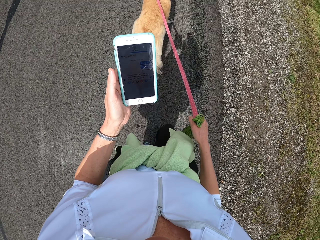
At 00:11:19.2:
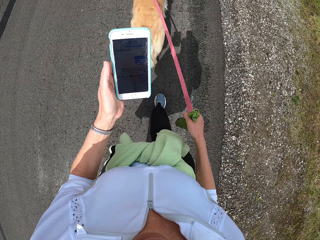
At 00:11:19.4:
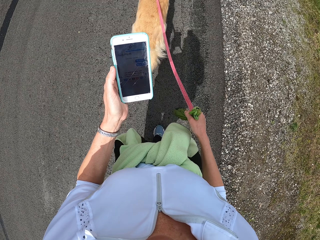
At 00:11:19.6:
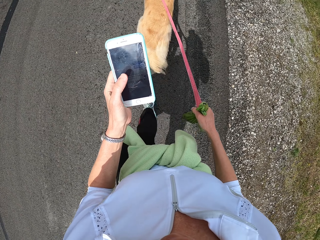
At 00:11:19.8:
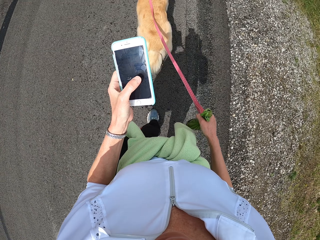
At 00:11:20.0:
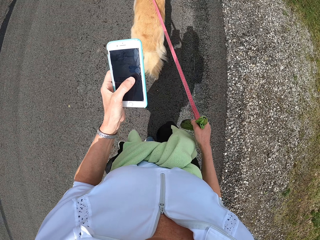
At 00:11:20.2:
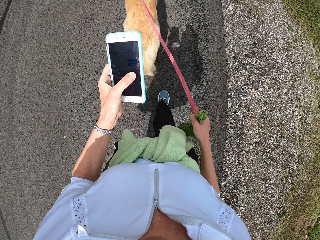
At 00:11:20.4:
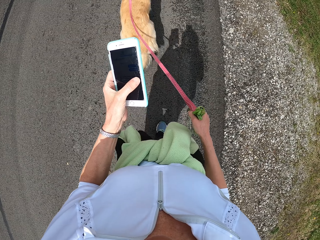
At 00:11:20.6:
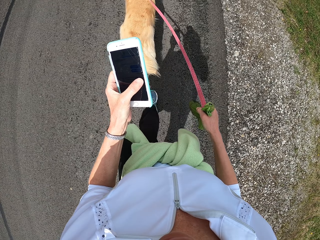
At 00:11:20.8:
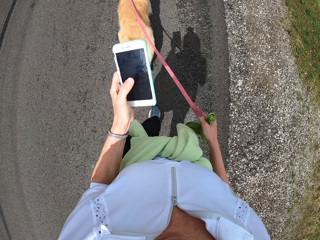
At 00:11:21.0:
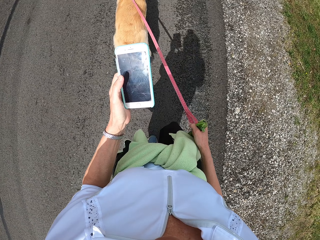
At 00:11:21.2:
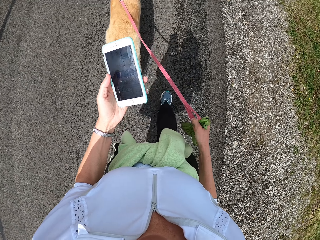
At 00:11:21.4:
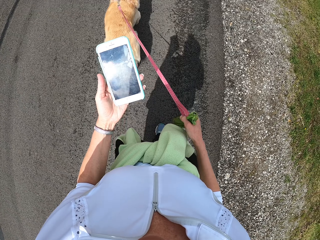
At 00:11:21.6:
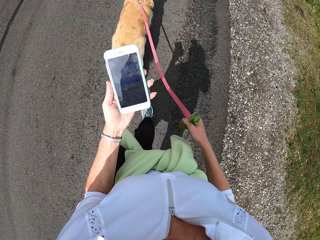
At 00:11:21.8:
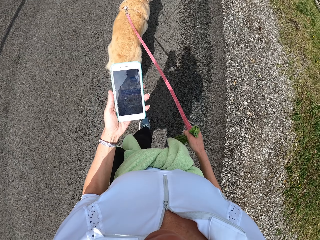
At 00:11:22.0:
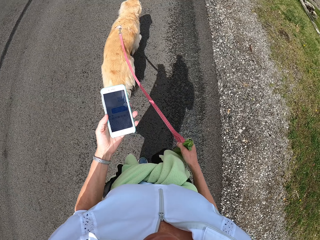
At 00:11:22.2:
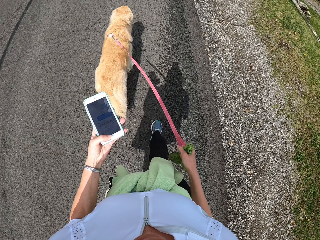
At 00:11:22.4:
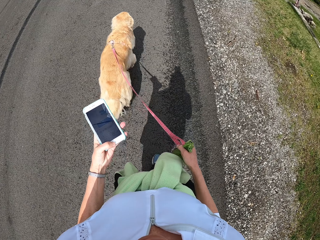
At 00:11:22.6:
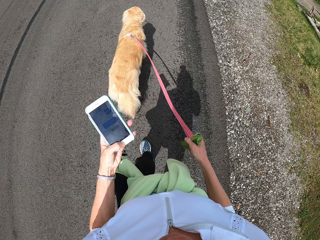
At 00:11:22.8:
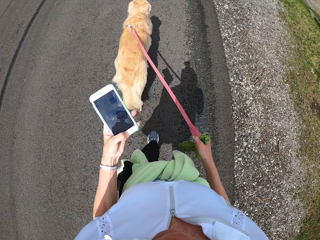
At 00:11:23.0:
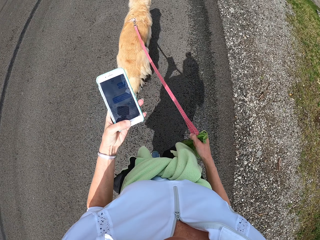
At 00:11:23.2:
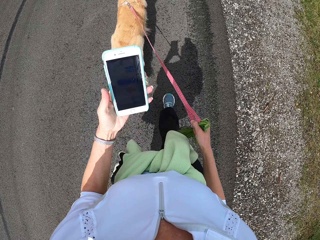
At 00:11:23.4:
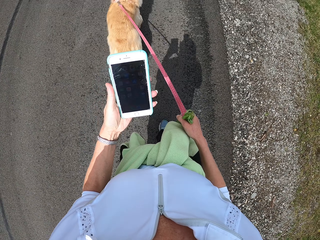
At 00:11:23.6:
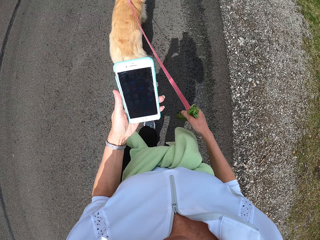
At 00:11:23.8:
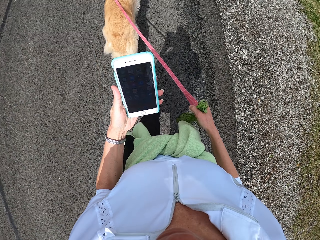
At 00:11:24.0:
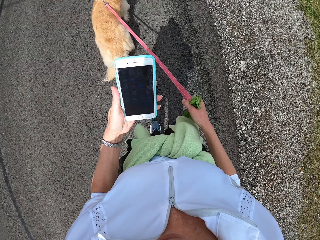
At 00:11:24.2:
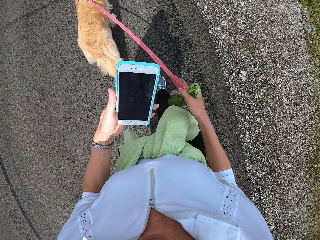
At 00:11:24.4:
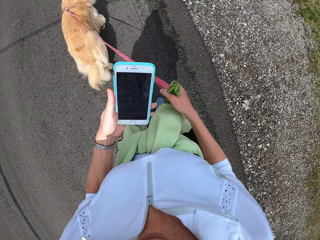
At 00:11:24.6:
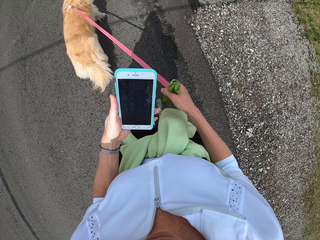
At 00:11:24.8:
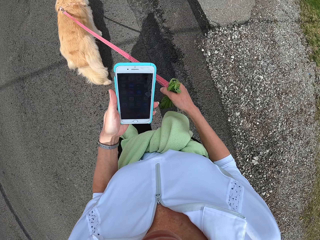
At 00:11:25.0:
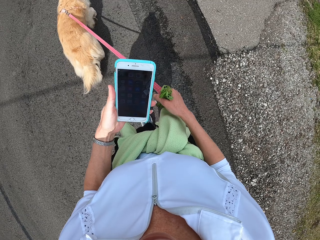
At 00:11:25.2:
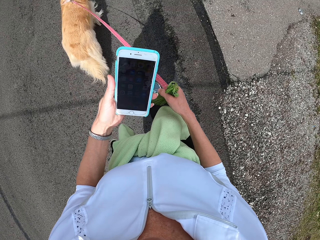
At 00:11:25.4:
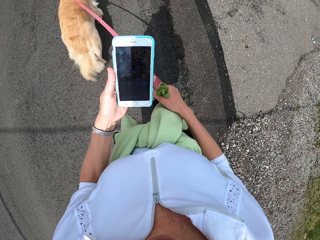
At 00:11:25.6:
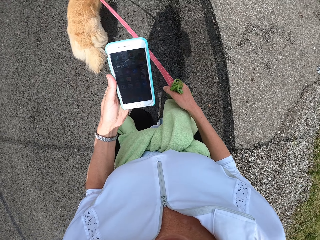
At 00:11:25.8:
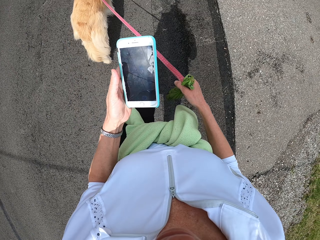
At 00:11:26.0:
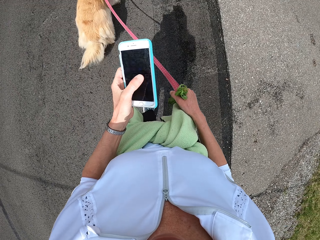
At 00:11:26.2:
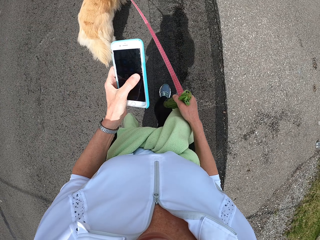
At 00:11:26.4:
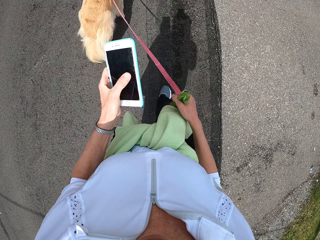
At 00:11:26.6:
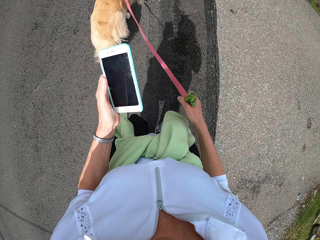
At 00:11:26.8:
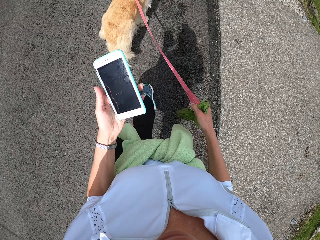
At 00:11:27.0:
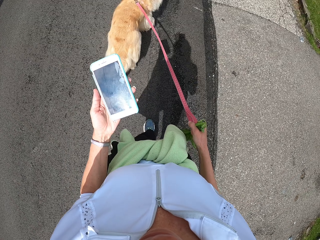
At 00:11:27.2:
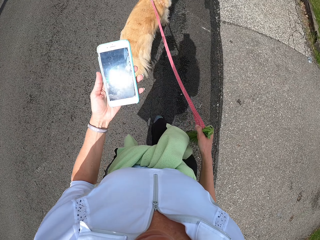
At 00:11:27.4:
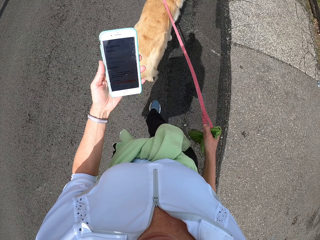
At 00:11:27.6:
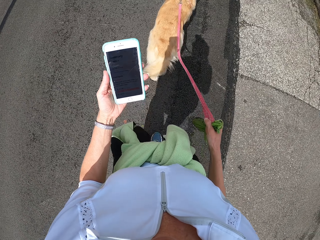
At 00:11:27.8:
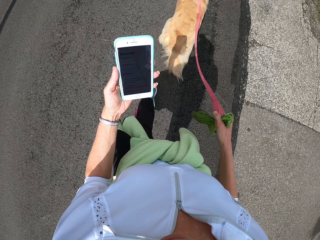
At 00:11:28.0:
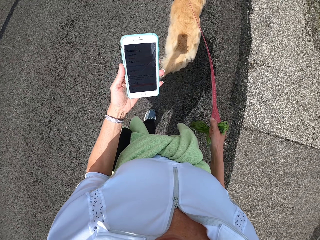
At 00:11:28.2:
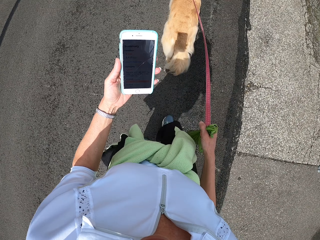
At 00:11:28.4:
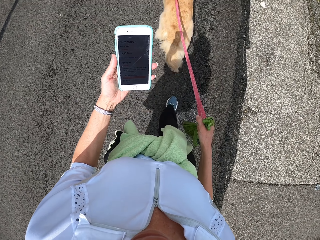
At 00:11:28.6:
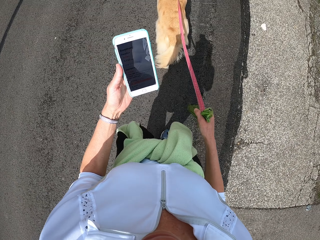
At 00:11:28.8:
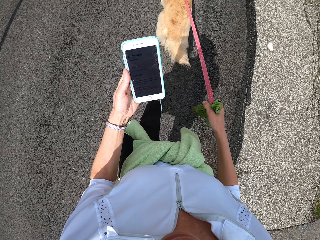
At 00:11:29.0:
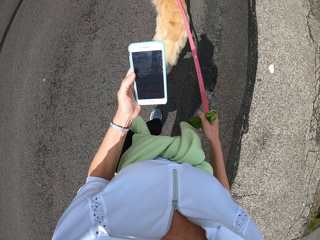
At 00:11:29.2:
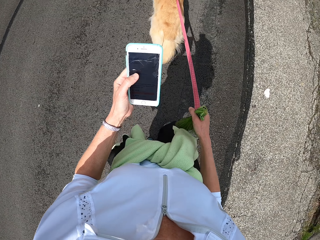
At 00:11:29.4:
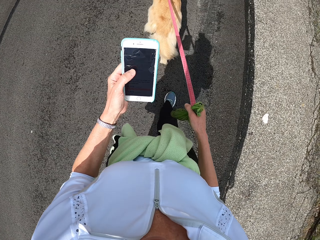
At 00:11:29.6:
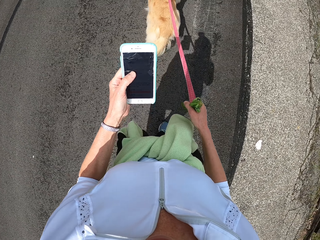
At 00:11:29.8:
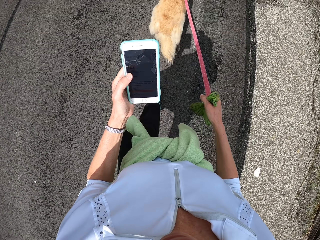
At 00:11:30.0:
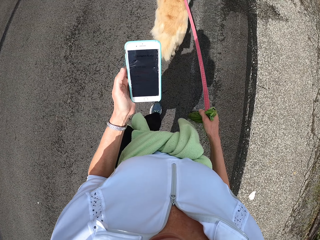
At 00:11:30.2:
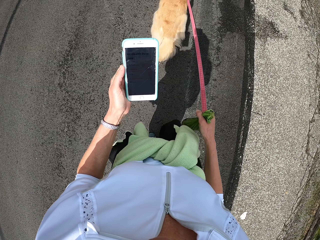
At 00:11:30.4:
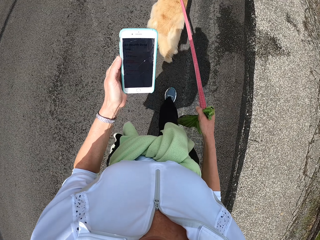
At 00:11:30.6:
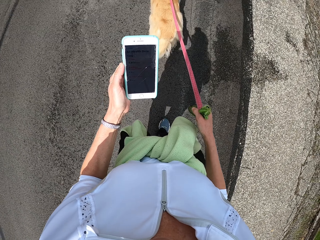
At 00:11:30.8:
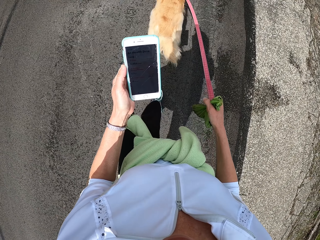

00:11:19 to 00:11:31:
The camera wearer taps on the phone.

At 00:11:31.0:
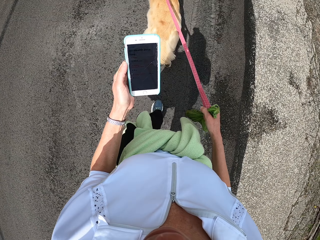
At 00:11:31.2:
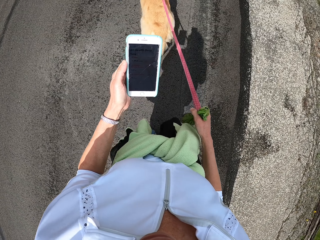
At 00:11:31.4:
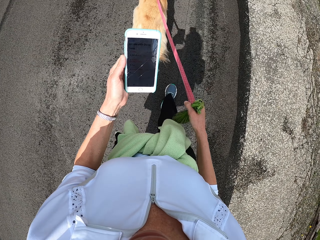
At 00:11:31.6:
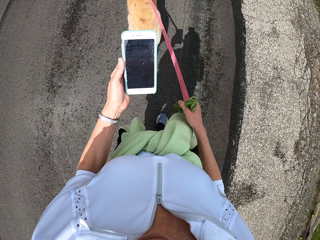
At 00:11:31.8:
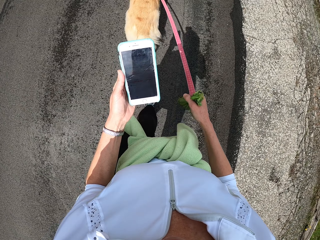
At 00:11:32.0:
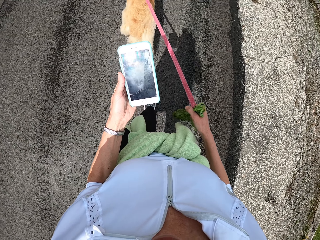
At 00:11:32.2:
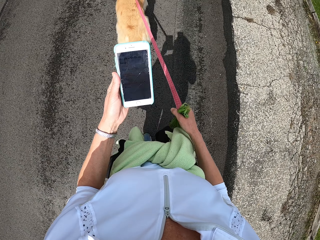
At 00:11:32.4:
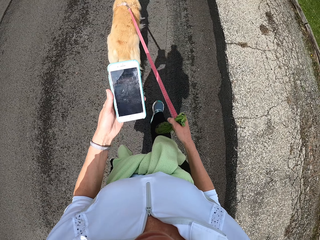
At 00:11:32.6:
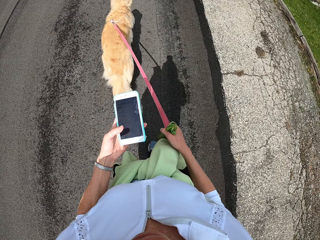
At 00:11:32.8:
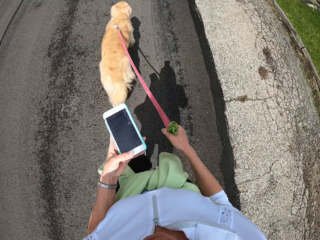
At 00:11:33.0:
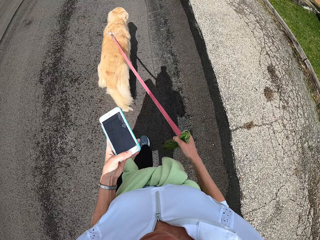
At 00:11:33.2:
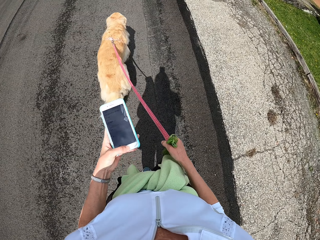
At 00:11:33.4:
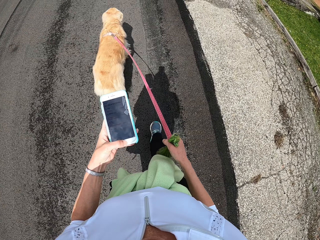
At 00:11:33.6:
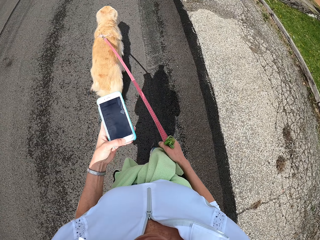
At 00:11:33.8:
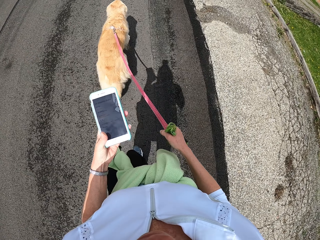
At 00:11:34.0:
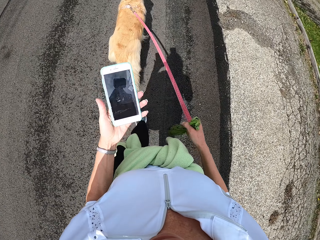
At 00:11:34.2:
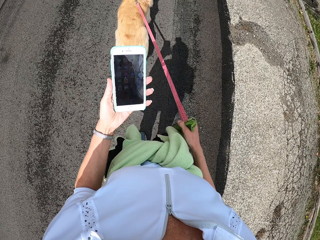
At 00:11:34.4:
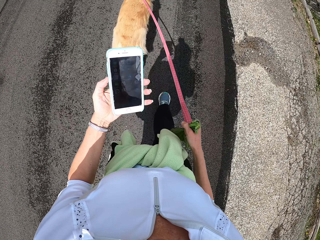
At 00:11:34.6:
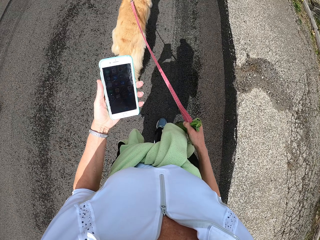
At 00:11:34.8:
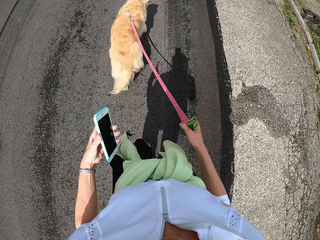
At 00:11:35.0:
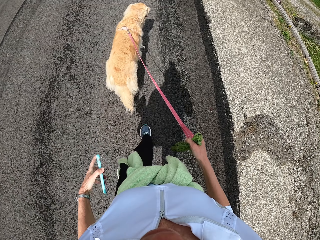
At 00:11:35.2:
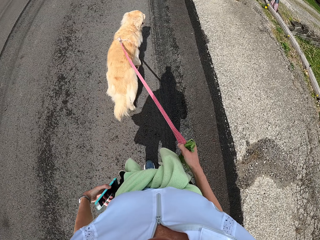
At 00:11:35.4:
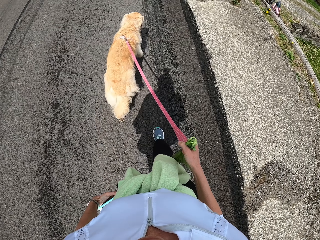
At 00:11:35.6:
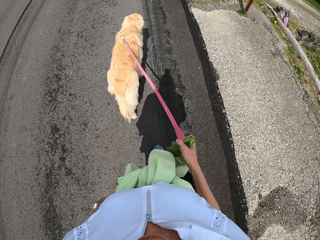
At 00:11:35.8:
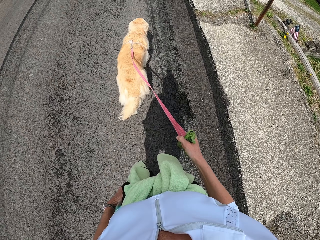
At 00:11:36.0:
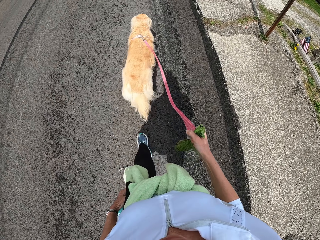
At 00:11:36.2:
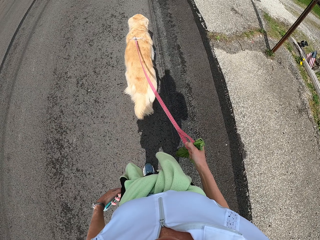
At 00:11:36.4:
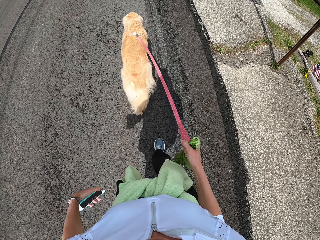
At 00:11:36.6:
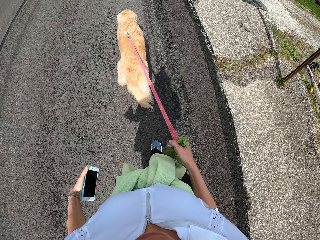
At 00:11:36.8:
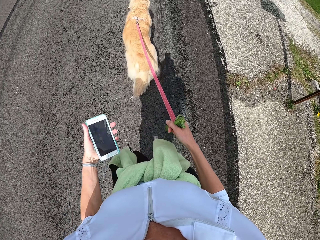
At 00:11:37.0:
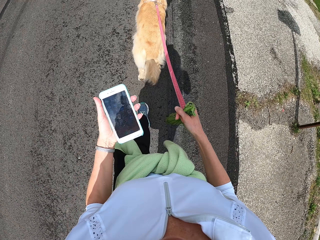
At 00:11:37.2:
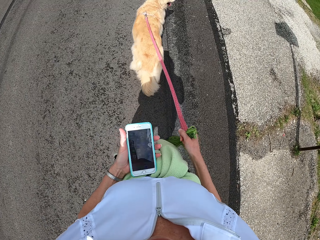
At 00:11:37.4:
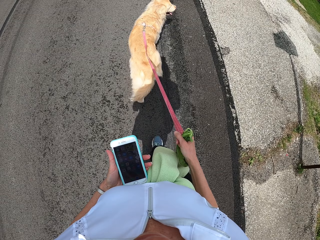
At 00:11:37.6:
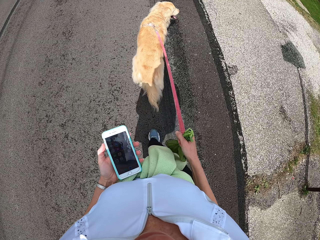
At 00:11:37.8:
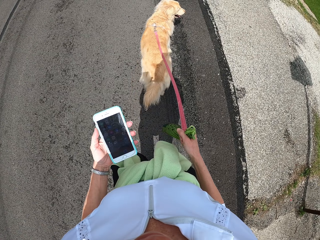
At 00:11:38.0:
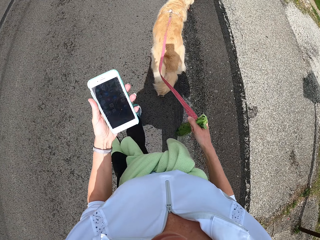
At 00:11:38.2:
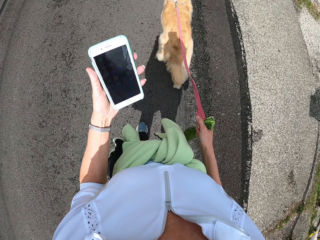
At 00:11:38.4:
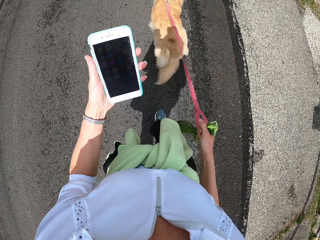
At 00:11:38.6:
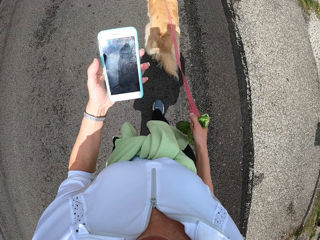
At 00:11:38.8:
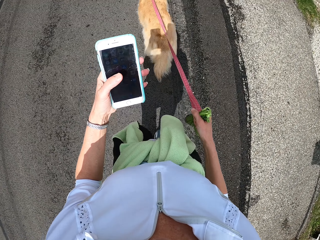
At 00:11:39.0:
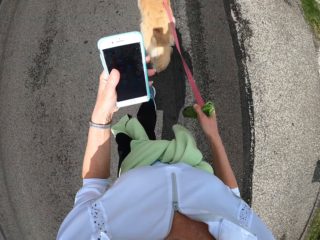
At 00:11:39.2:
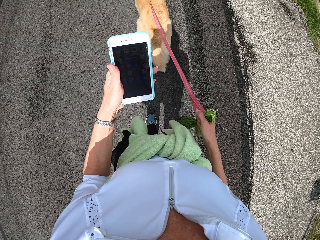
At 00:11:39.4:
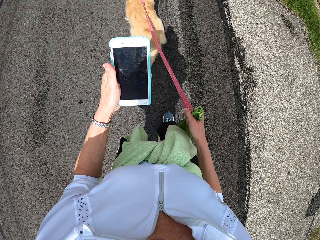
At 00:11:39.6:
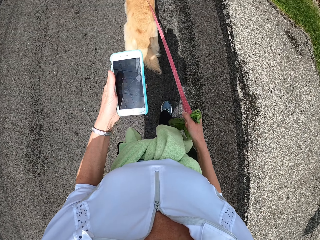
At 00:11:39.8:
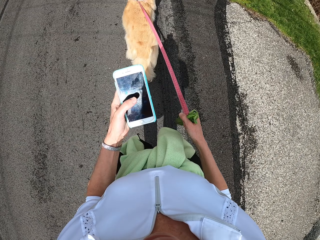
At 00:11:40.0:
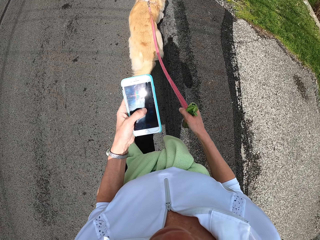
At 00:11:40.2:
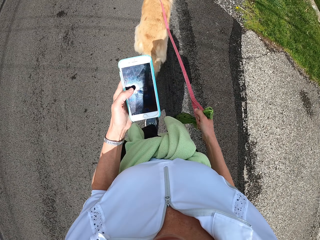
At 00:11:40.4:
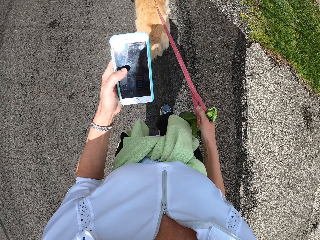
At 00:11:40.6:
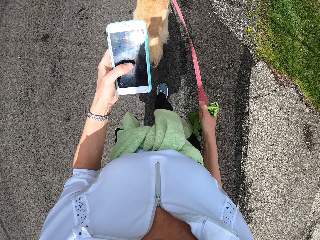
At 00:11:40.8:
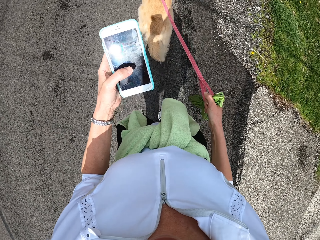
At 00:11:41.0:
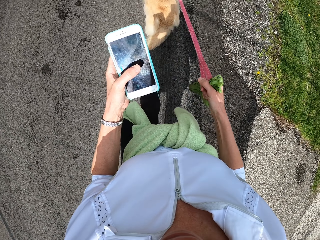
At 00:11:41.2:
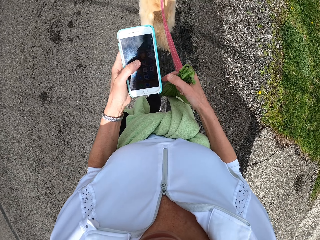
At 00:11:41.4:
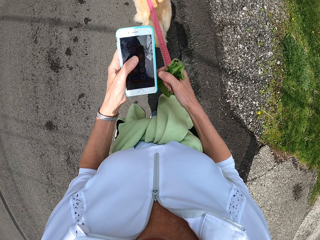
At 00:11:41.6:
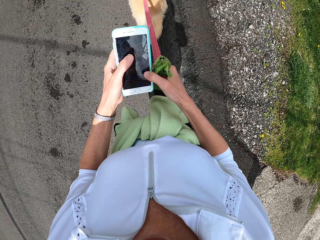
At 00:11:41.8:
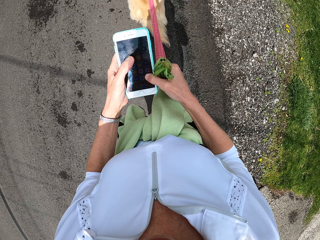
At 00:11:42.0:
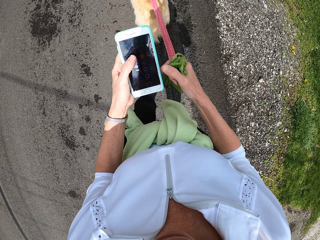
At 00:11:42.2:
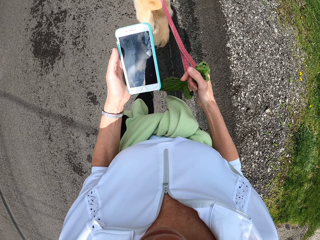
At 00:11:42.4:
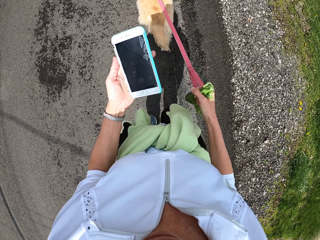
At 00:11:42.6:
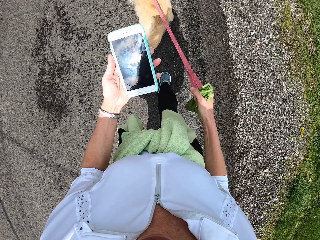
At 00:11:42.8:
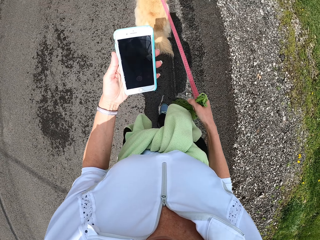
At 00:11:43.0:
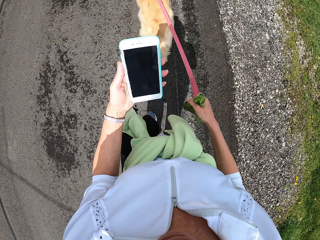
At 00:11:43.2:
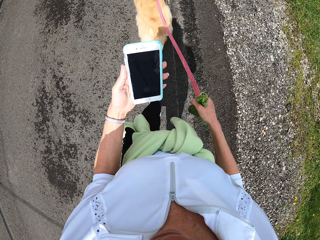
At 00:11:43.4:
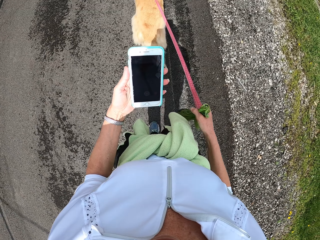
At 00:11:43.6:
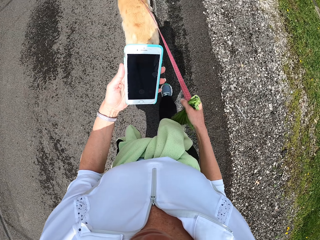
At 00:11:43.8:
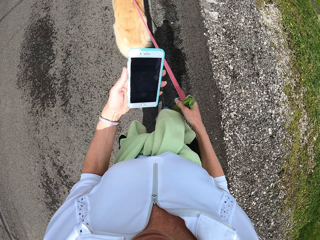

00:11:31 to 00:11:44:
The camera wearer puts the phone in the pocket, removes the phone from the pocket and swipes on the phone.
